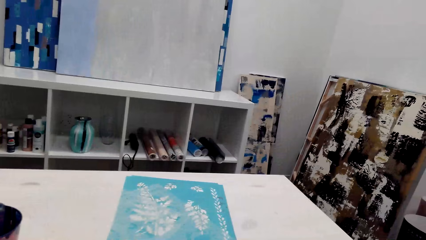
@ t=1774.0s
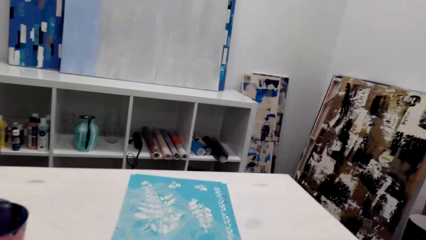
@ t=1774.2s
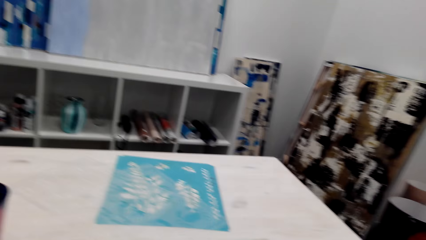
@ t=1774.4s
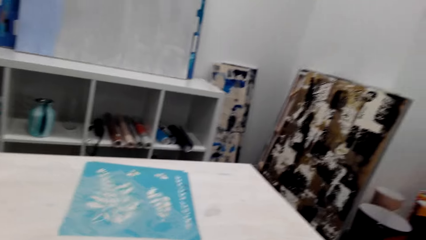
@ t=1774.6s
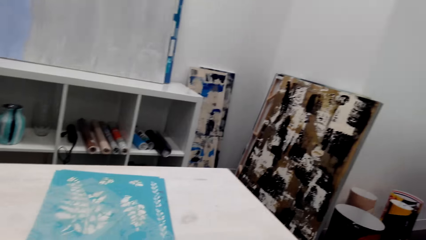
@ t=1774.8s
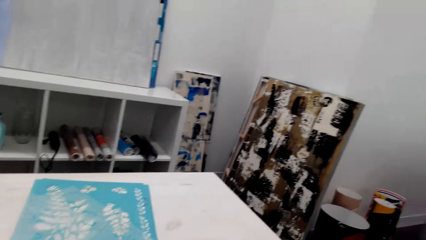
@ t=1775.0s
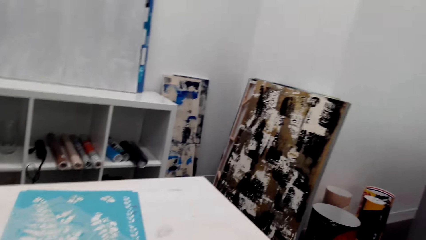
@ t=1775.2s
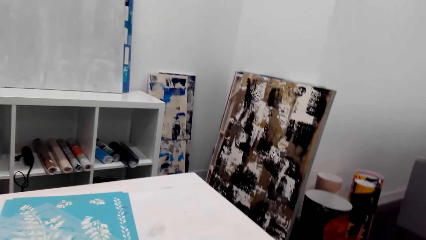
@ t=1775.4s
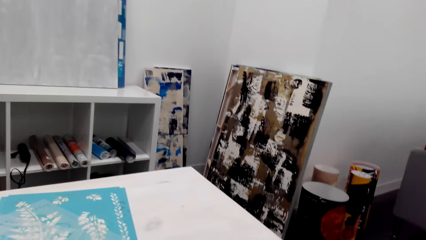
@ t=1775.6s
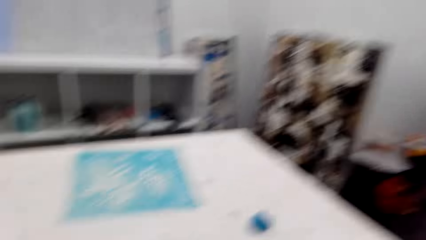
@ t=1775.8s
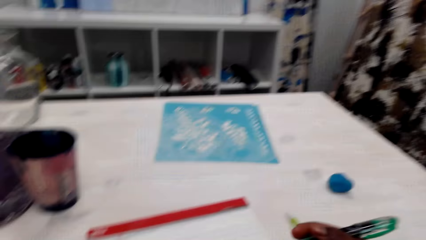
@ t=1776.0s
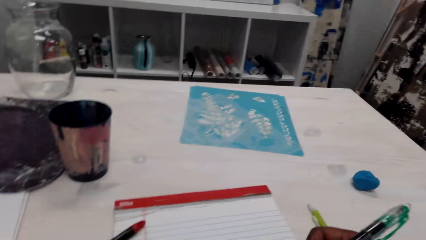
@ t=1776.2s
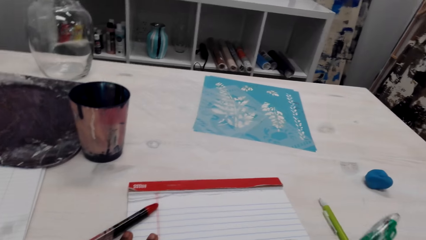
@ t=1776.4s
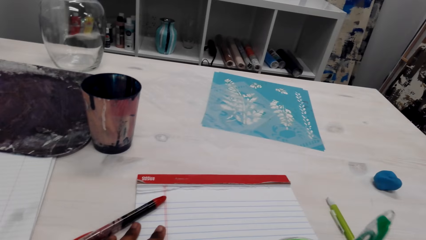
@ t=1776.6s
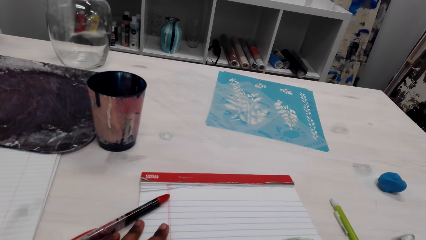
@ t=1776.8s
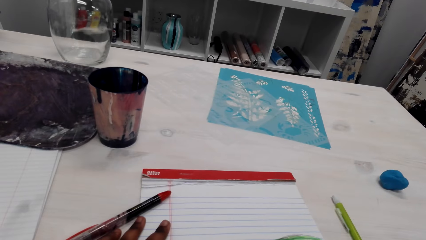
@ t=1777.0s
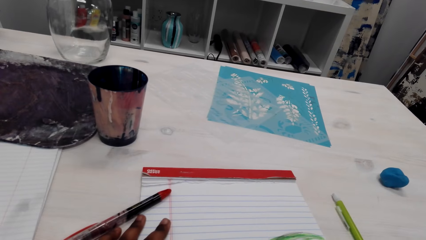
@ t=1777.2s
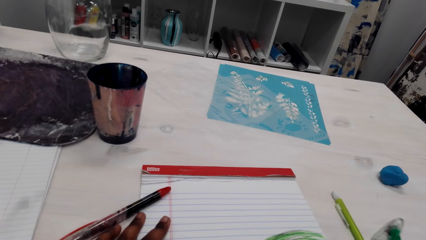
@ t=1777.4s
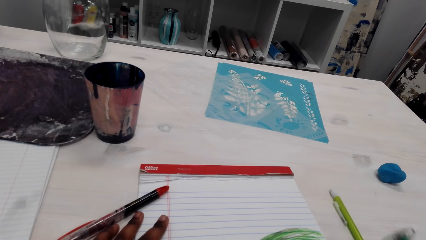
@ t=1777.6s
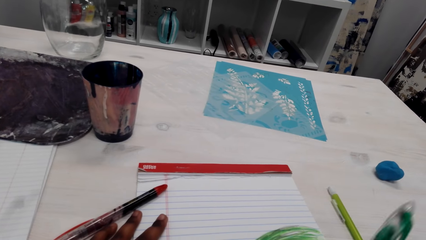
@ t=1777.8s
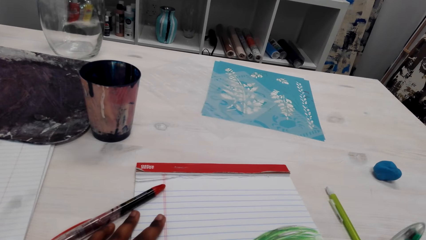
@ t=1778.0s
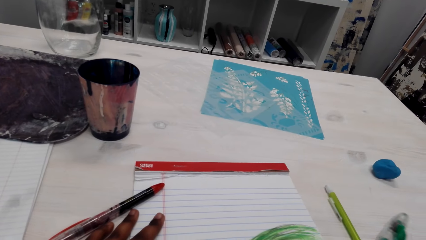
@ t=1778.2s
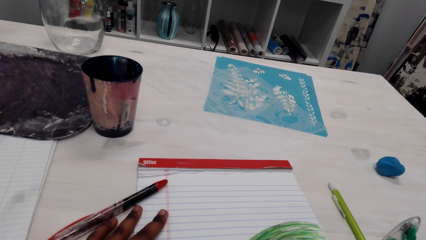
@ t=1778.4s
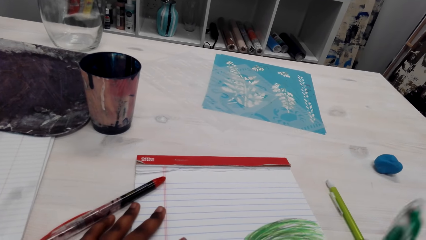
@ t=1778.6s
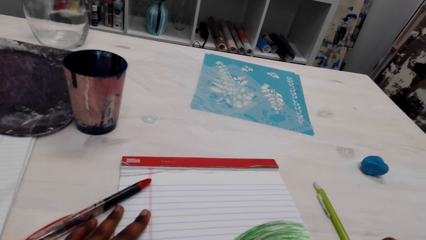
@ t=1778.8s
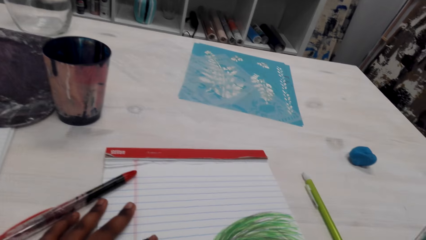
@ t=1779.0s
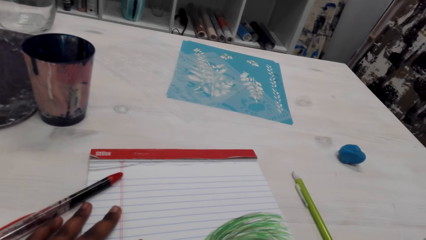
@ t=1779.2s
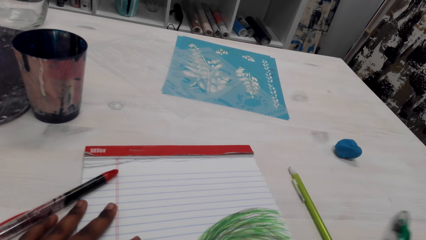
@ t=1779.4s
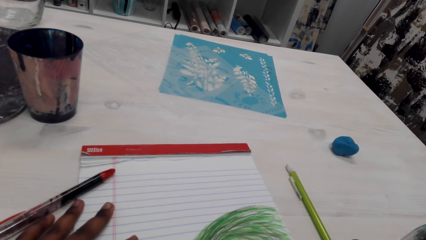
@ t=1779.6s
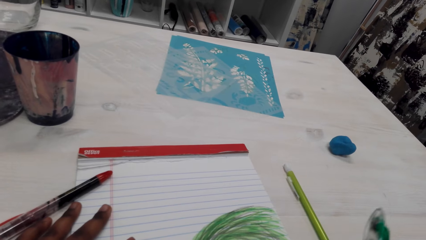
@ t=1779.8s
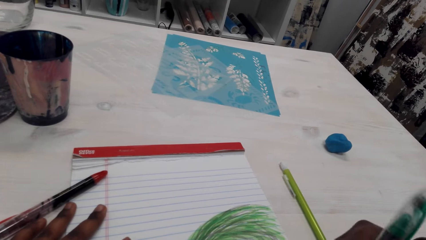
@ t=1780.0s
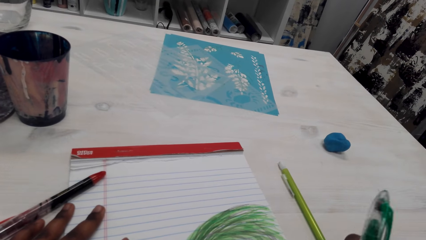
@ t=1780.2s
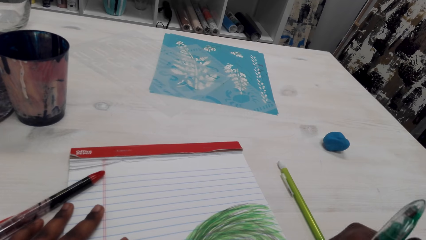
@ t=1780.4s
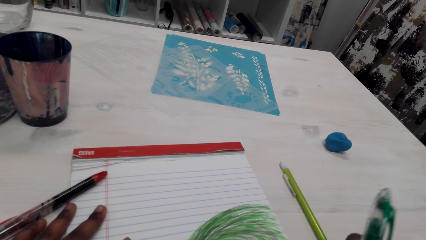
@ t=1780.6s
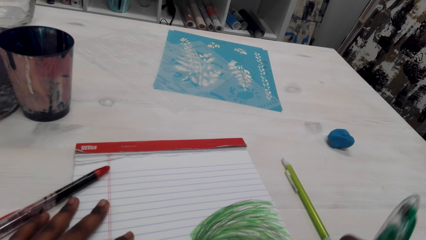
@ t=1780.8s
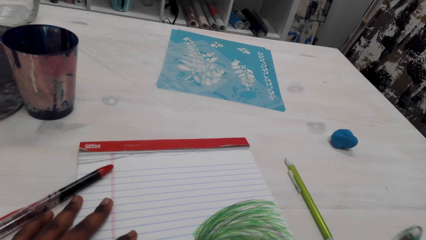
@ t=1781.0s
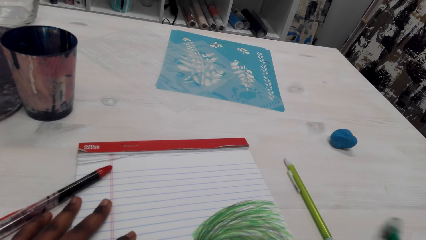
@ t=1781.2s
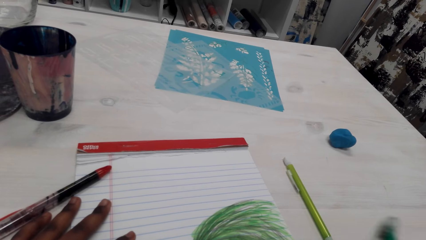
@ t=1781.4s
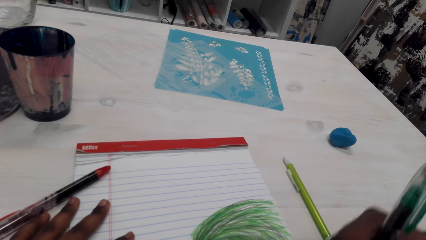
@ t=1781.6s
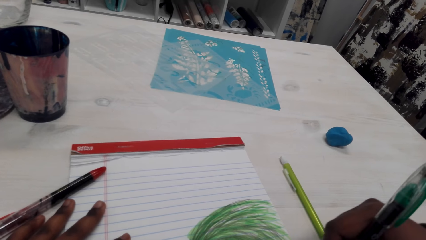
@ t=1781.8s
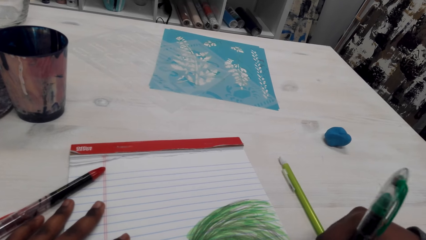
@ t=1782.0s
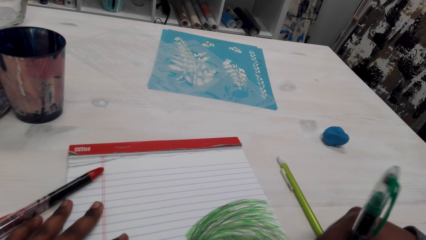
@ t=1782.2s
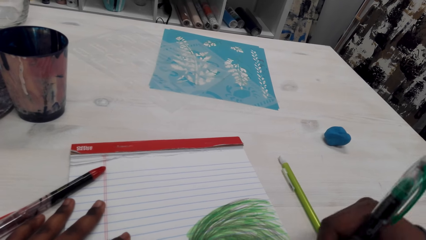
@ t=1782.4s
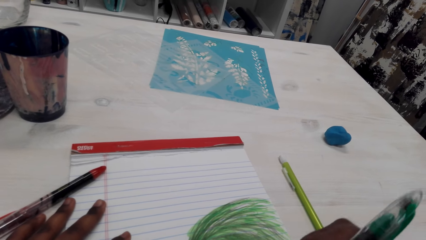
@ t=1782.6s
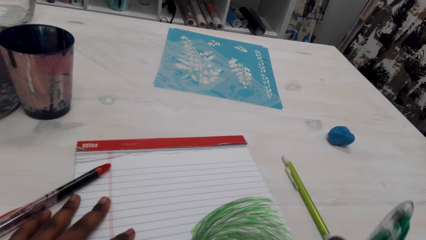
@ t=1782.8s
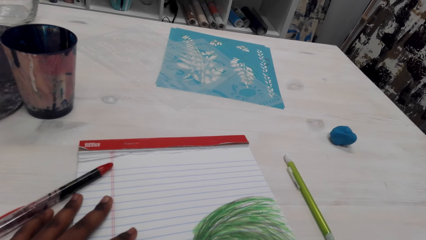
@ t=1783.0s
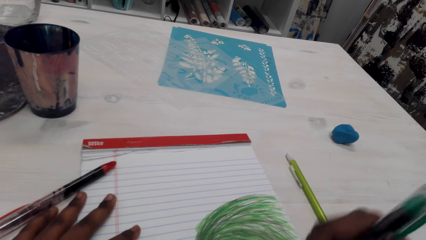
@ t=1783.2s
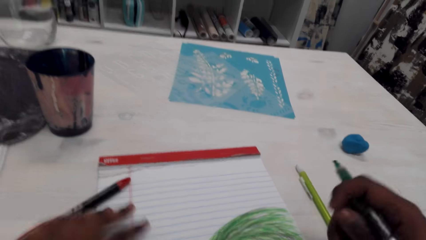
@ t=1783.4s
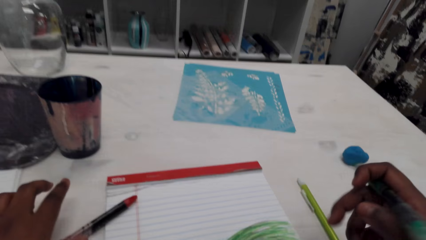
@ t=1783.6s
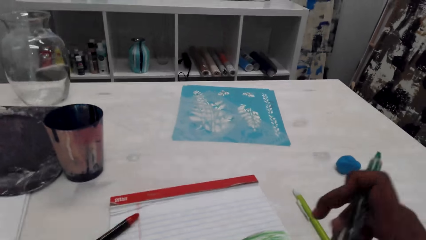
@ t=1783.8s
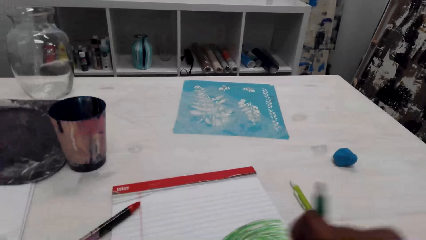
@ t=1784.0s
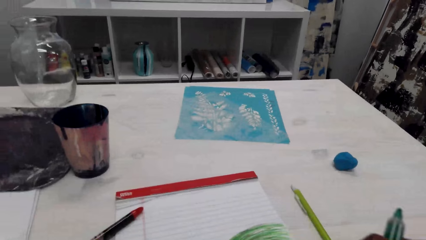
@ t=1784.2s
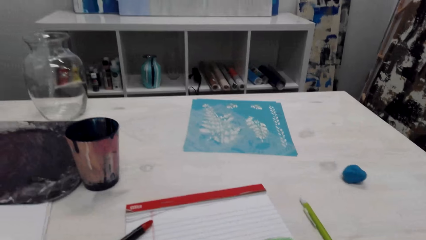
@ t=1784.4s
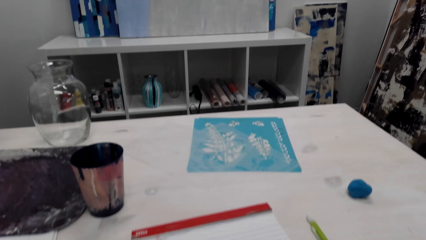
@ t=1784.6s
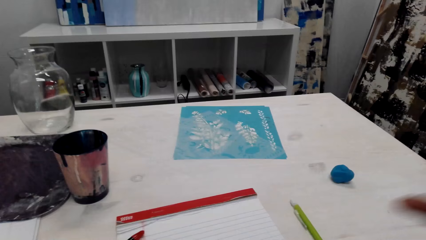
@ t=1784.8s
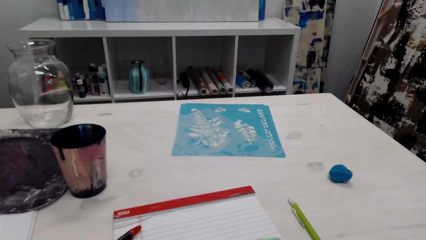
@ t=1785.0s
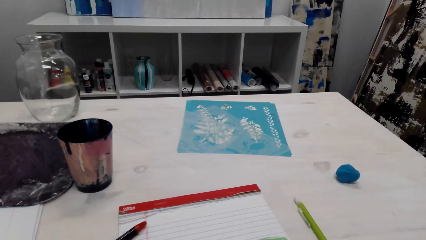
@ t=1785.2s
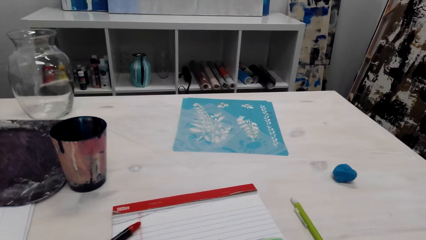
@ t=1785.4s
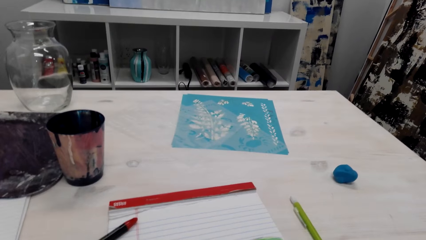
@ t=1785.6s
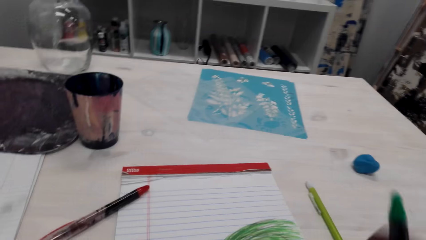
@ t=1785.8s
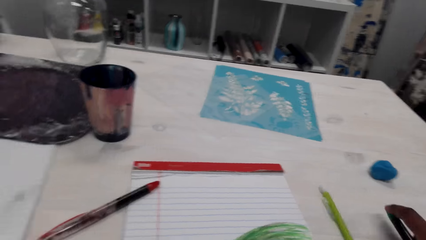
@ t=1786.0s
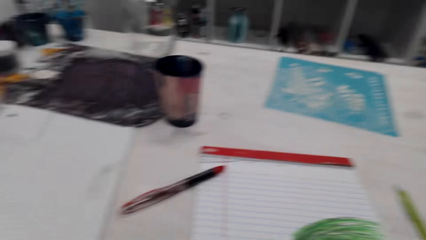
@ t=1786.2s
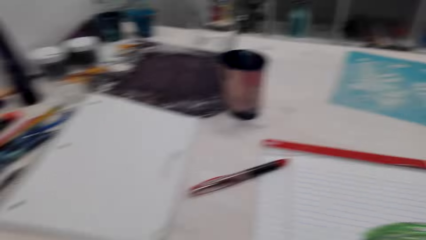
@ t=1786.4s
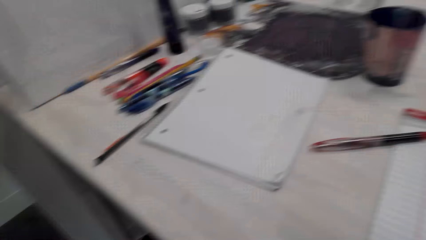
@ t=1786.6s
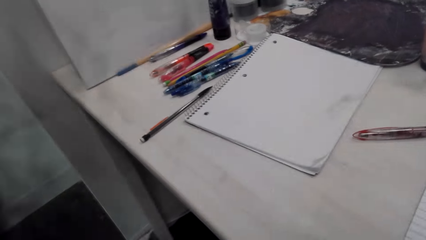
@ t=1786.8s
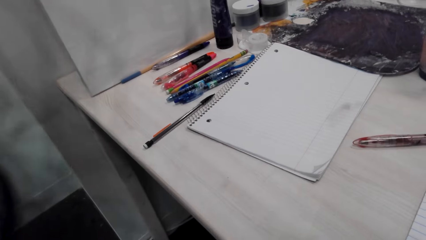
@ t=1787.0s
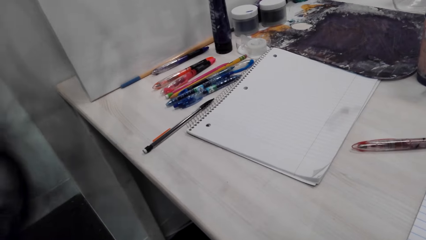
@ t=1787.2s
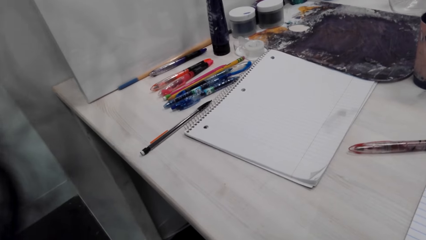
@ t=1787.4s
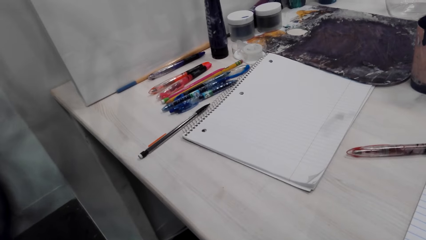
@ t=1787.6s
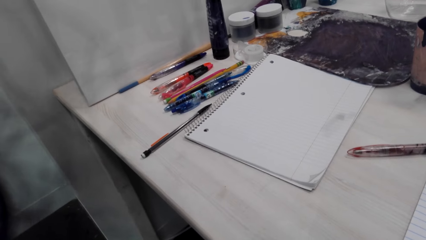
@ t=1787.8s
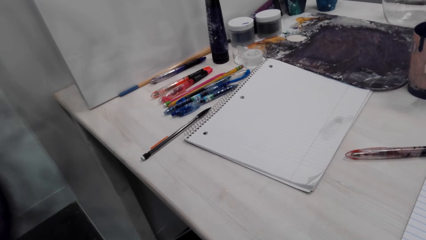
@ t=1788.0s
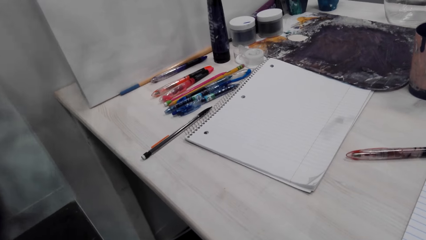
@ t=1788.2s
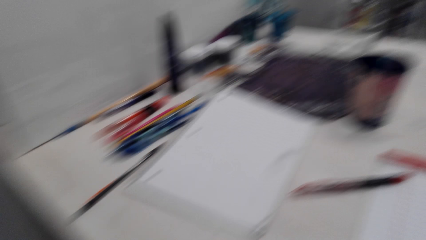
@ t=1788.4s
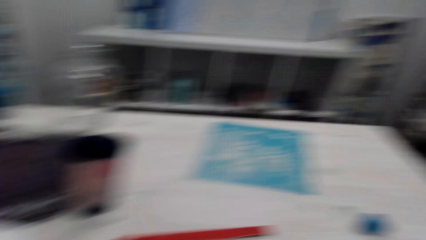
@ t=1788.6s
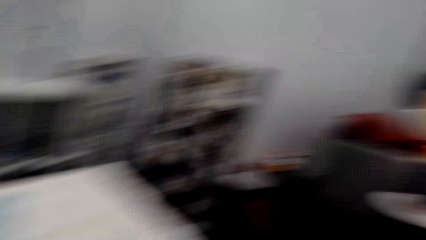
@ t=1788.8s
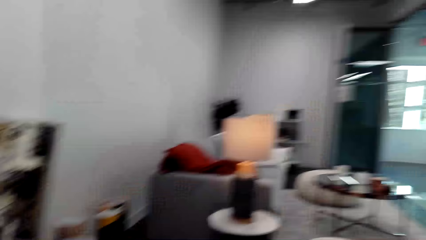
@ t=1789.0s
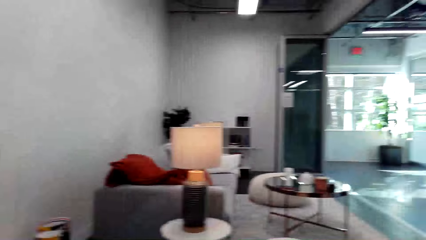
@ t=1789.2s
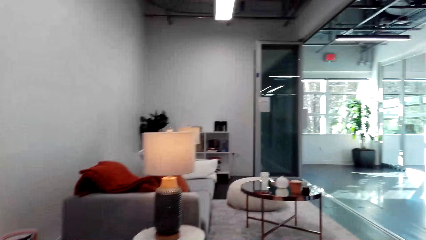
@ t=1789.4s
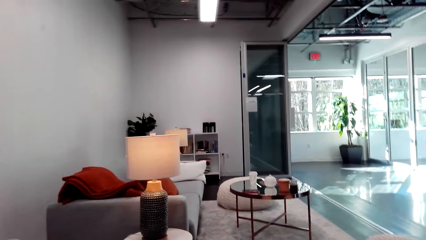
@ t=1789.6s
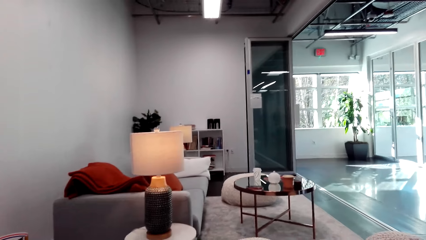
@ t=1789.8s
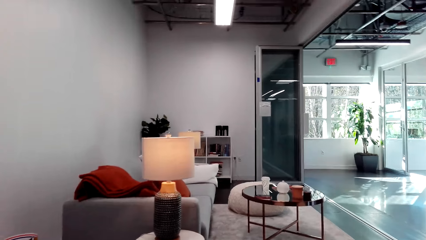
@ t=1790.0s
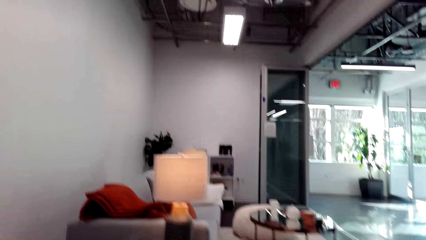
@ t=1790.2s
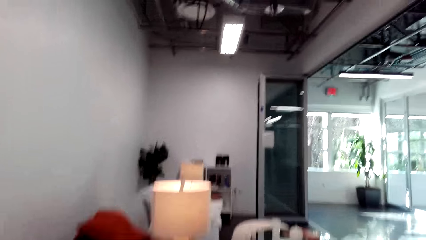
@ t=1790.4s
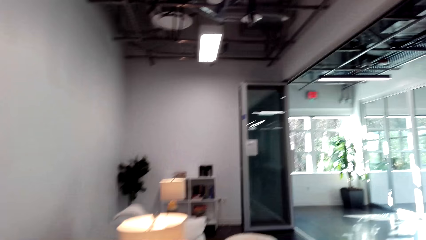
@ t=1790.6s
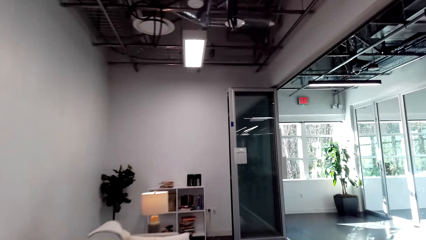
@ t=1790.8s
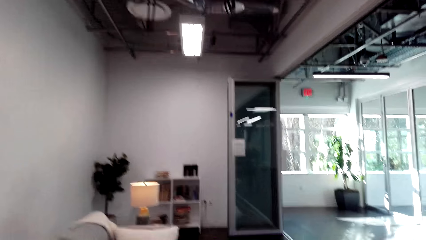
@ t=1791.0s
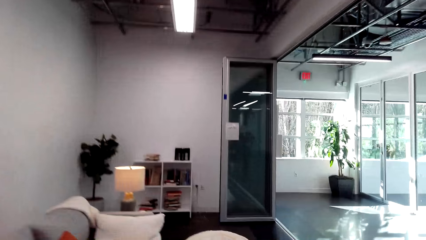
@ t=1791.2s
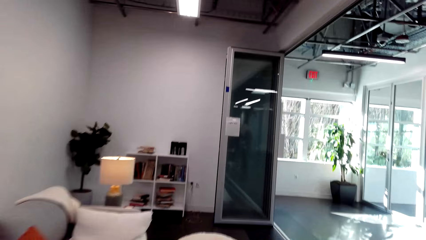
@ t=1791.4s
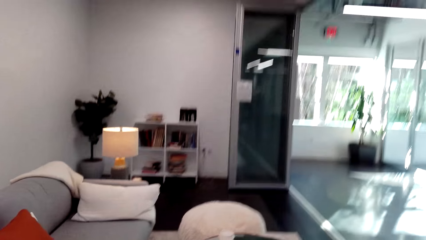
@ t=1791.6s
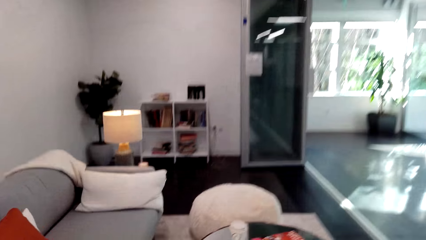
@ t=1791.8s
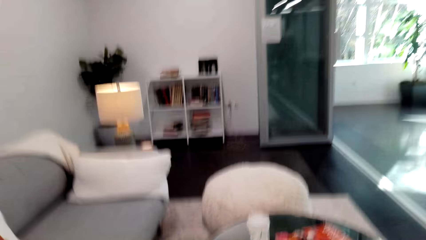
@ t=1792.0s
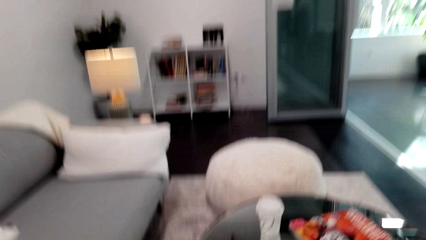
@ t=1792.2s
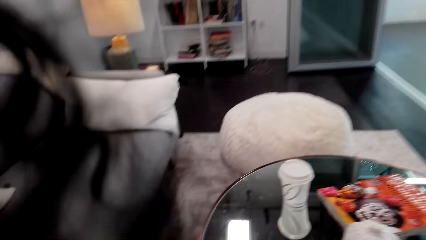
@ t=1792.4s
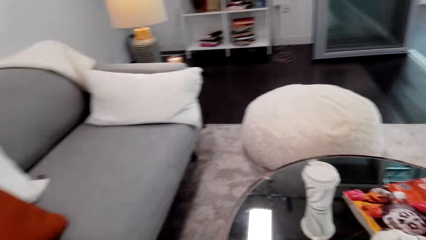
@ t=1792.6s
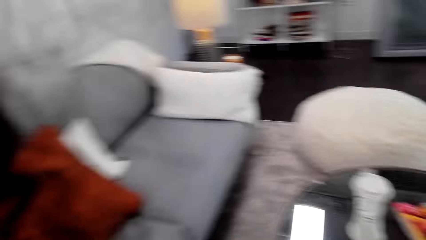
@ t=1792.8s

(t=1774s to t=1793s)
The camera wearer colors the drawing. They draw on the paper. They walk to the sitting area.
